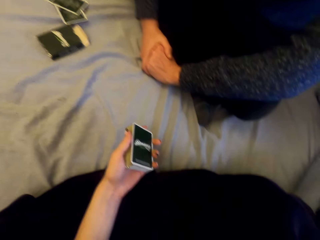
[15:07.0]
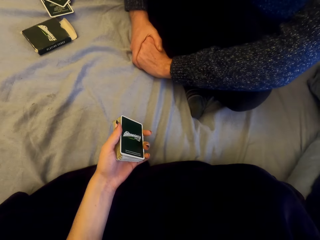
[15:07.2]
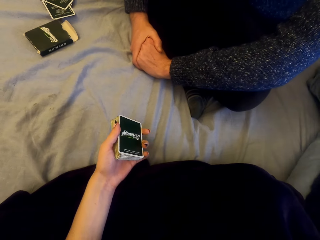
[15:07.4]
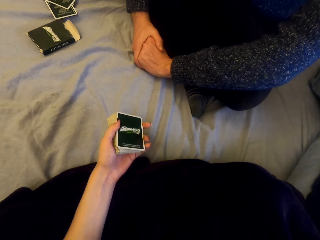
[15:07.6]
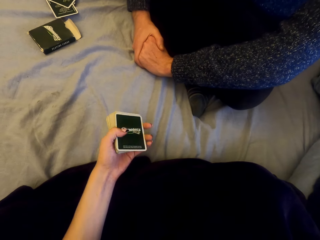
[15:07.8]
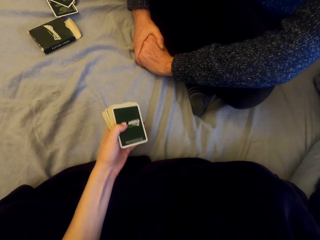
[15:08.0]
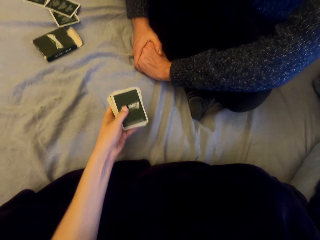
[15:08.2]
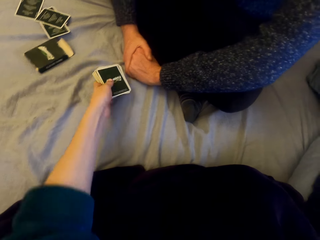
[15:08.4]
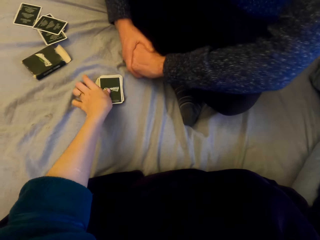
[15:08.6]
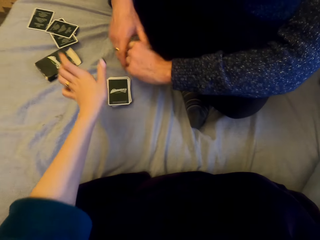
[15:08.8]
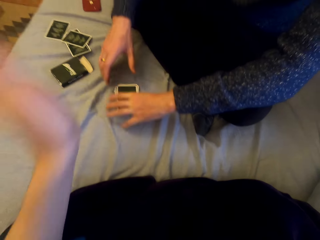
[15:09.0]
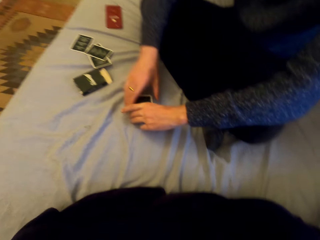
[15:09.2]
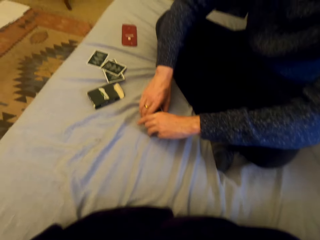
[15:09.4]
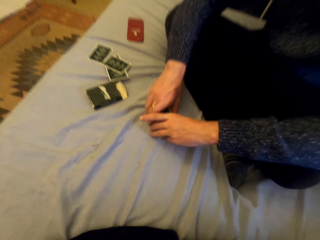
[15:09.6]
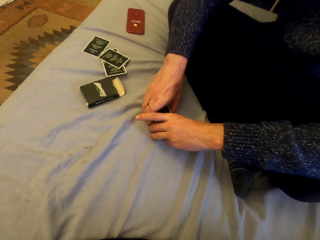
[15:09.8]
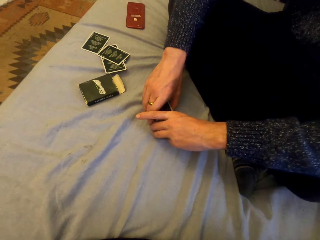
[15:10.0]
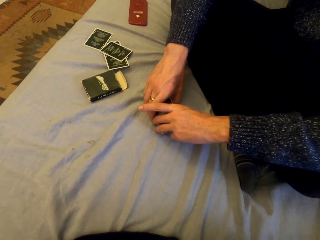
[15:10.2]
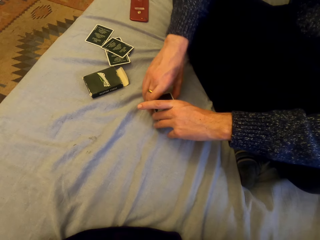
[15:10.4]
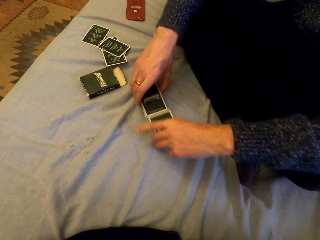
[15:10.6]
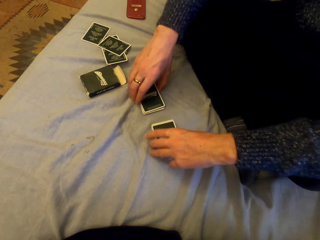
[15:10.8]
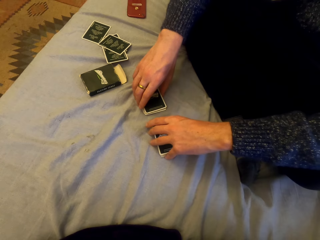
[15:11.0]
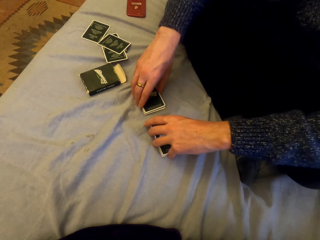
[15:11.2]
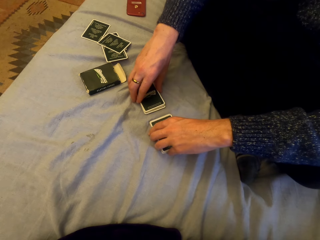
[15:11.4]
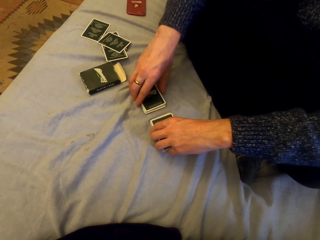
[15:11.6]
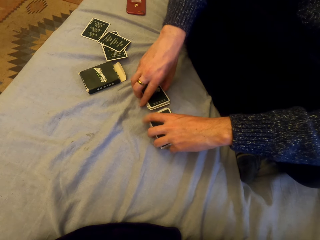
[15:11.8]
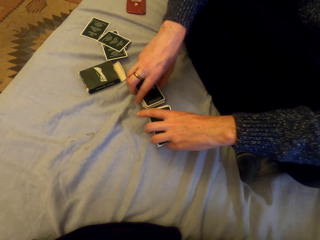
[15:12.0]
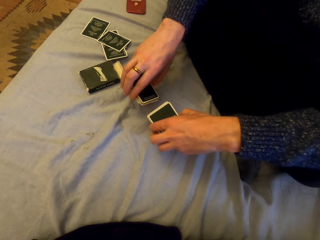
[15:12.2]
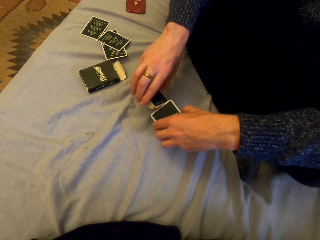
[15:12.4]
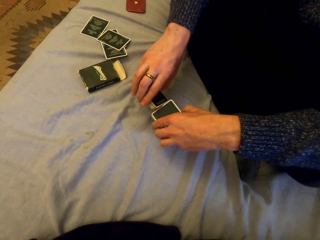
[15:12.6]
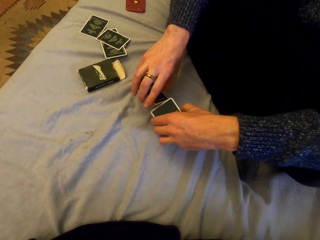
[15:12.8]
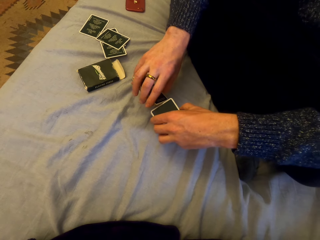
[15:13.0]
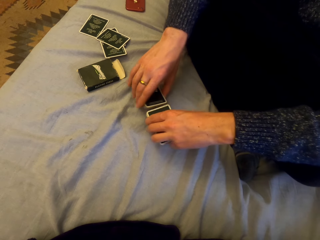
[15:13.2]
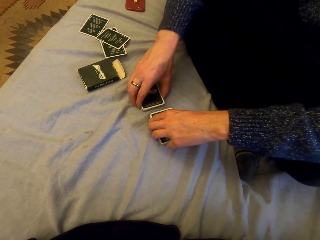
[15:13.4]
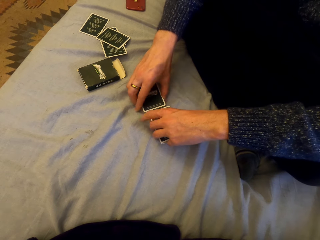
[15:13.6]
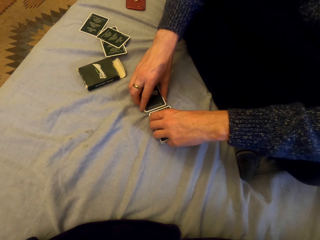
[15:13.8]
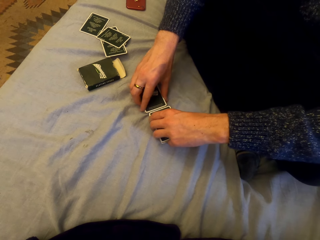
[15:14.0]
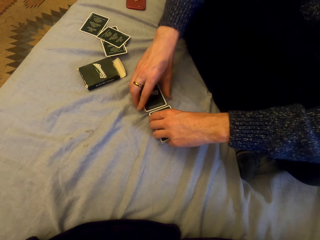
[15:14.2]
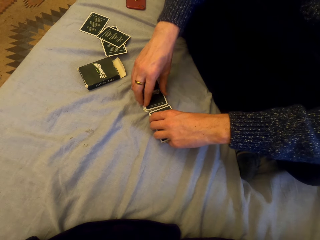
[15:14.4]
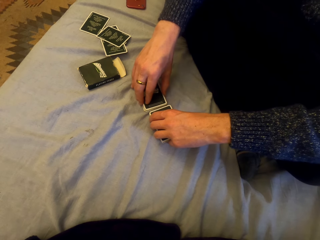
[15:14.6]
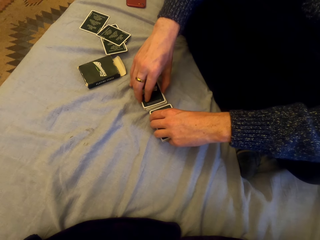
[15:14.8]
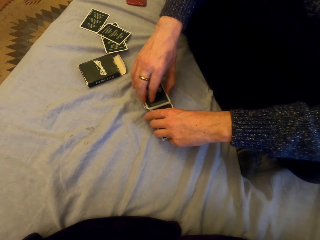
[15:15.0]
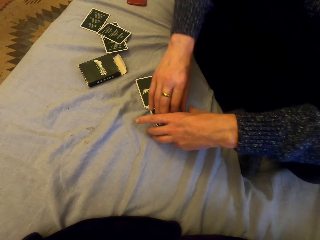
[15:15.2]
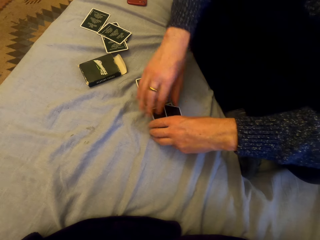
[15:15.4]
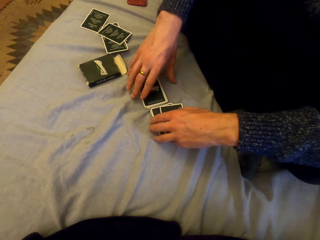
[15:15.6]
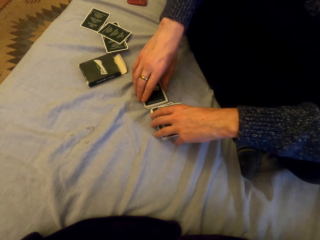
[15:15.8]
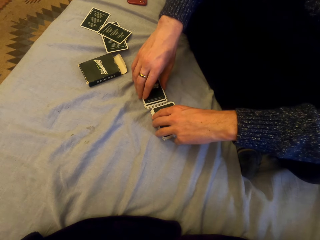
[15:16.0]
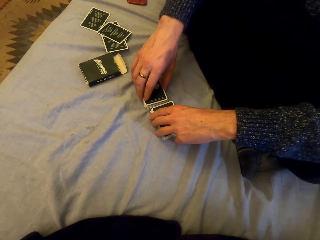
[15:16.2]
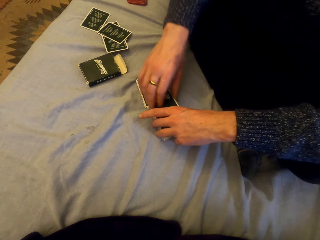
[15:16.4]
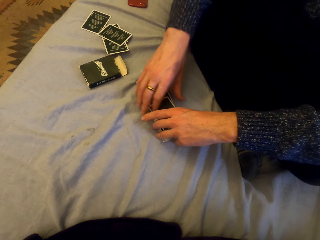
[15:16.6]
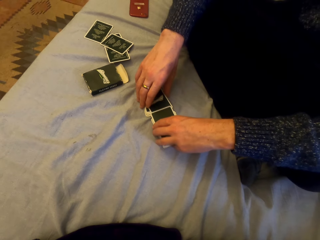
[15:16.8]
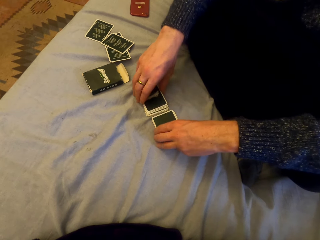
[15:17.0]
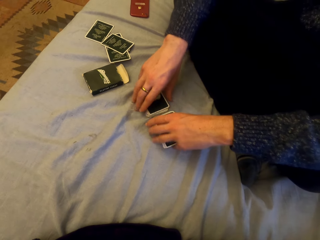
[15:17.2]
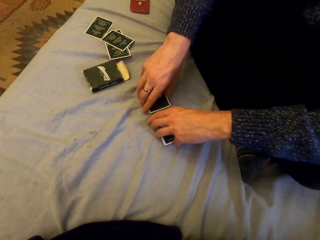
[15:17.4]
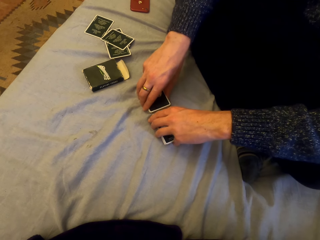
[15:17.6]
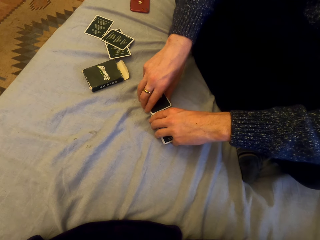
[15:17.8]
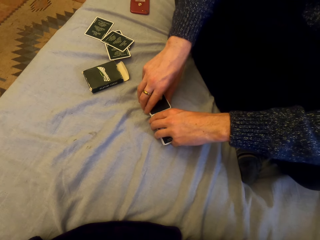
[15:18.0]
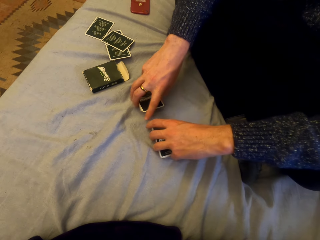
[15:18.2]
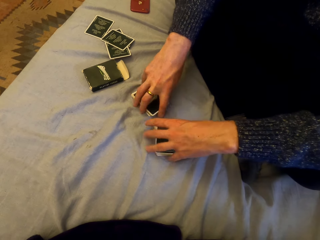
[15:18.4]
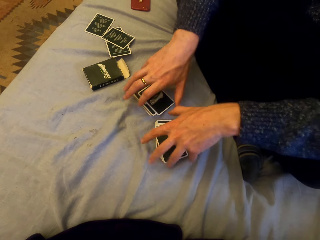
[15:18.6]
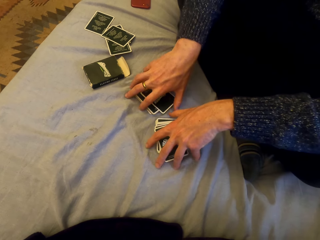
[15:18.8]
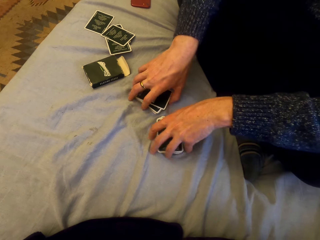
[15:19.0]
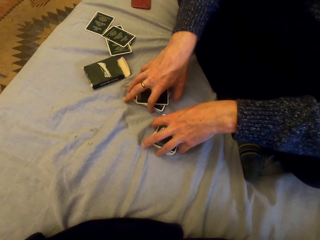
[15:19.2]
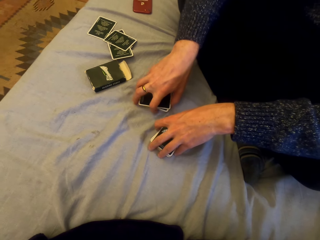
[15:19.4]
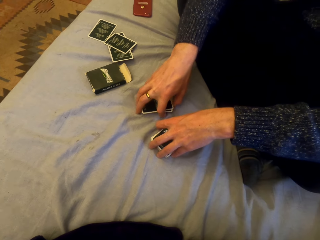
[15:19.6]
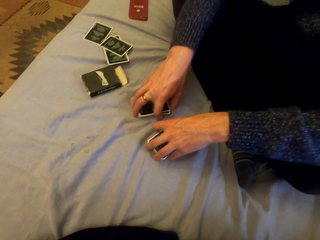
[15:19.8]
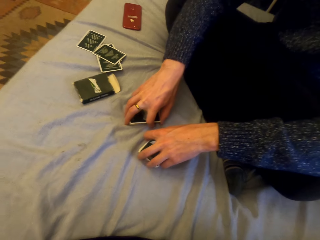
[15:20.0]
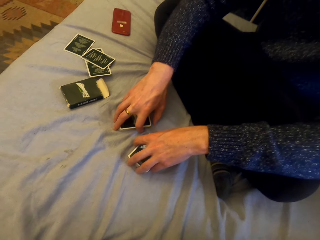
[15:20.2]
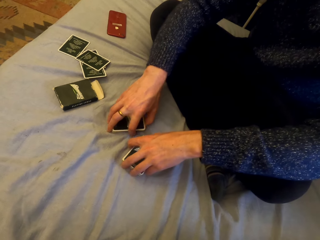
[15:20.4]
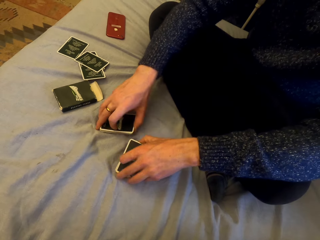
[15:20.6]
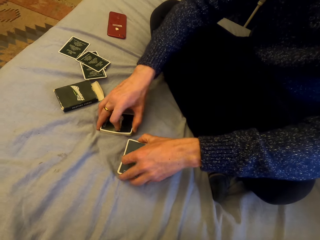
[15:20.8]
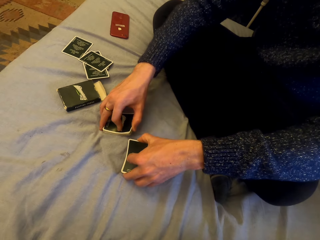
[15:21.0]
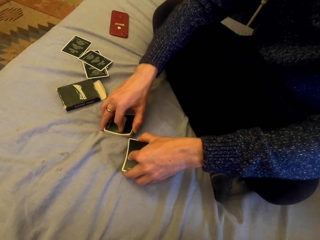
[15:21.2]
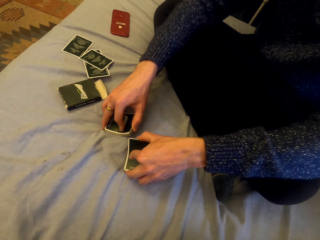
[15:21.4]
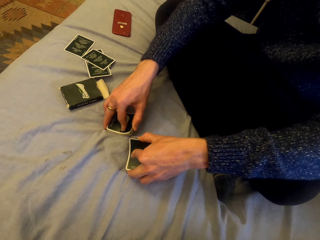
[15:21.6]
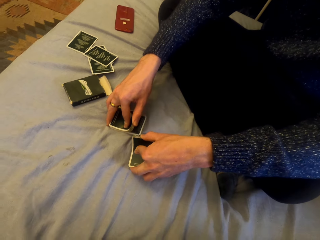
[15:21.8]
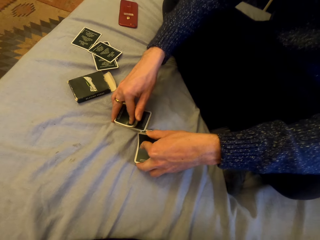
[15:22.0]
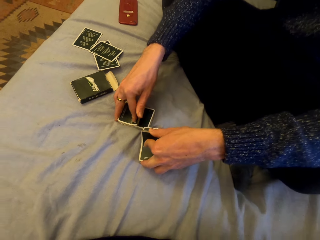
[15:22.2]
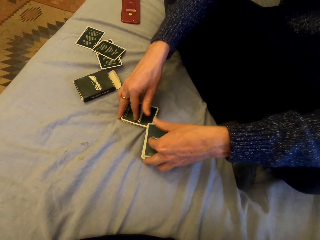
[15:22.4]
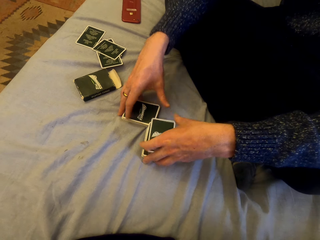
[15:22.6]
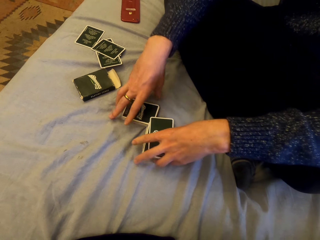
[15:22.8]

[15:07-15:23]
The camera wearer puts the cards down. A man picks the cards and shuffles the cards. The man shuffles the cards. The camera wearer talks with the man.

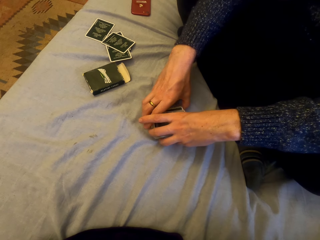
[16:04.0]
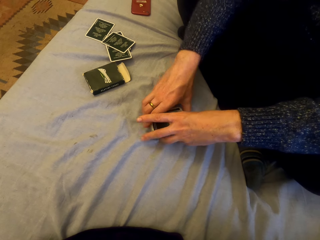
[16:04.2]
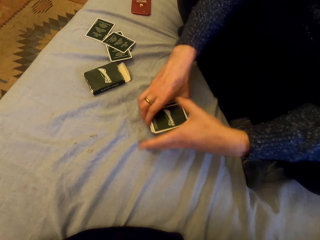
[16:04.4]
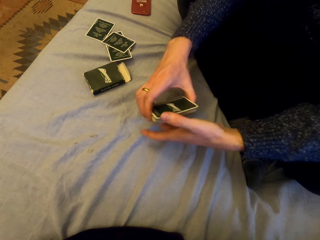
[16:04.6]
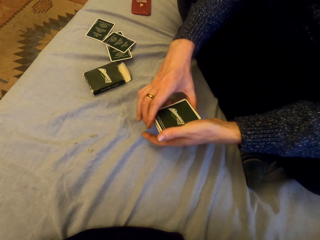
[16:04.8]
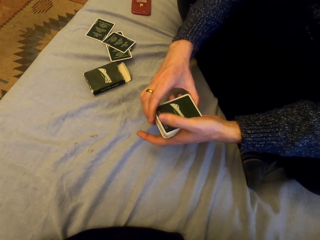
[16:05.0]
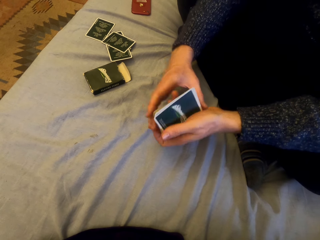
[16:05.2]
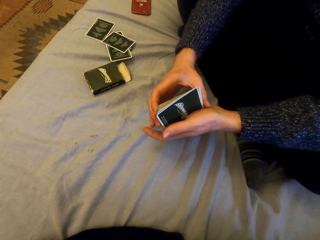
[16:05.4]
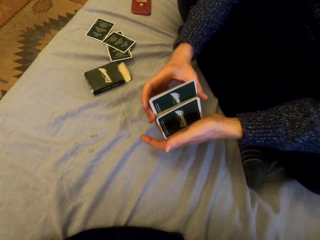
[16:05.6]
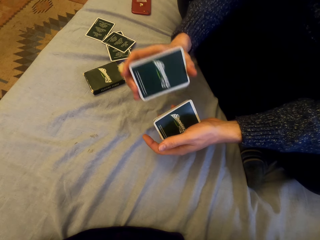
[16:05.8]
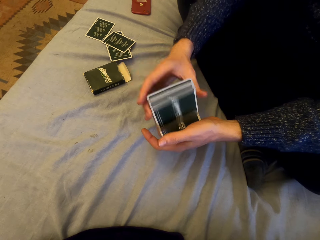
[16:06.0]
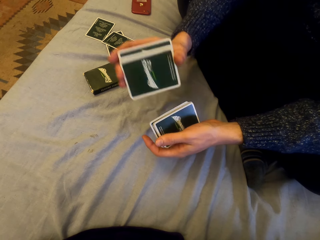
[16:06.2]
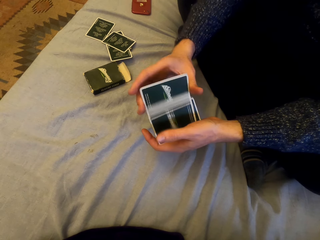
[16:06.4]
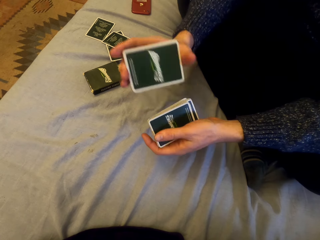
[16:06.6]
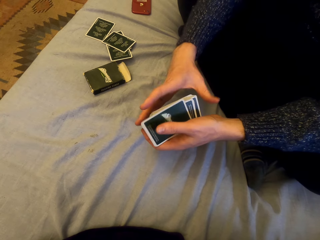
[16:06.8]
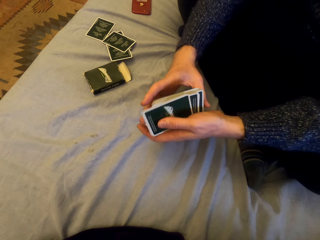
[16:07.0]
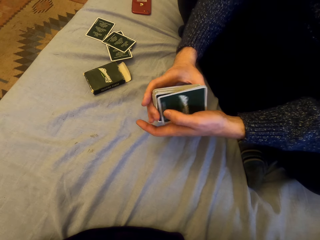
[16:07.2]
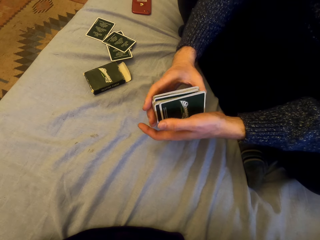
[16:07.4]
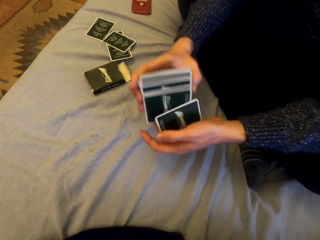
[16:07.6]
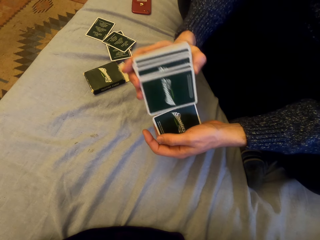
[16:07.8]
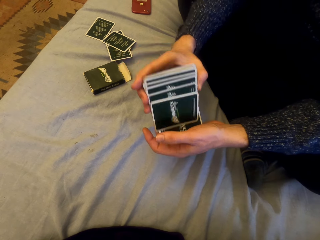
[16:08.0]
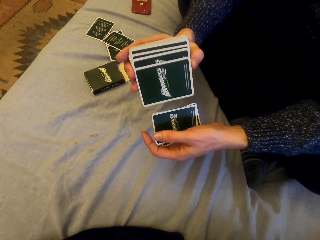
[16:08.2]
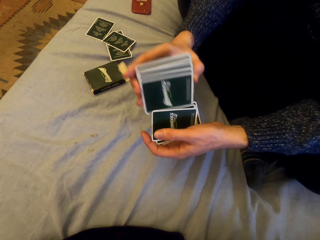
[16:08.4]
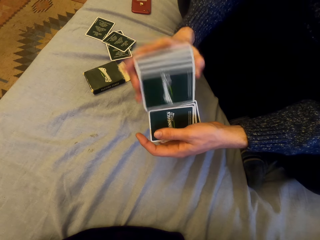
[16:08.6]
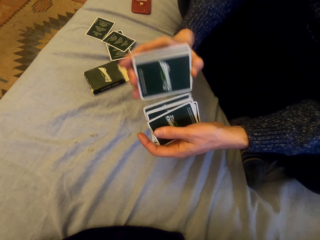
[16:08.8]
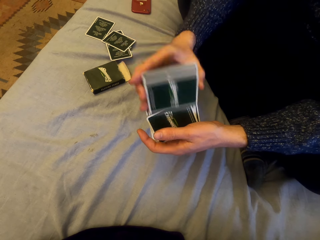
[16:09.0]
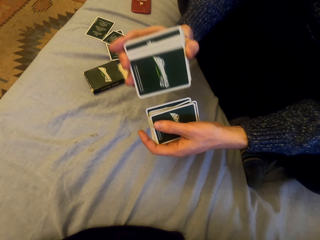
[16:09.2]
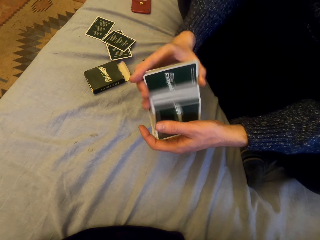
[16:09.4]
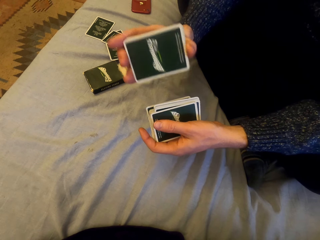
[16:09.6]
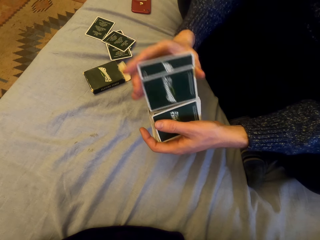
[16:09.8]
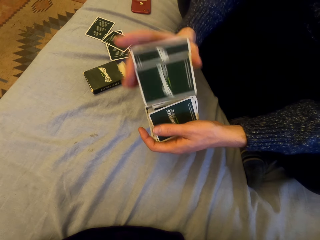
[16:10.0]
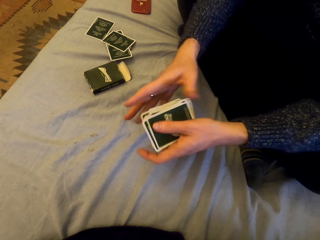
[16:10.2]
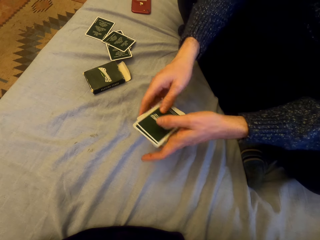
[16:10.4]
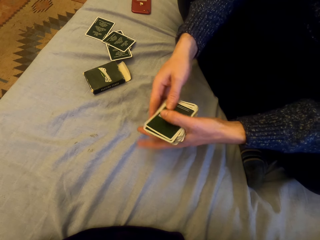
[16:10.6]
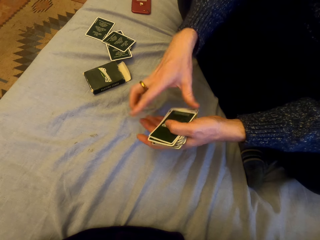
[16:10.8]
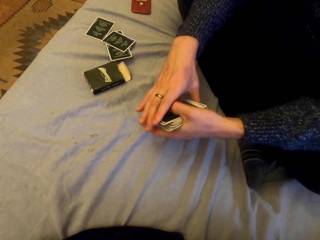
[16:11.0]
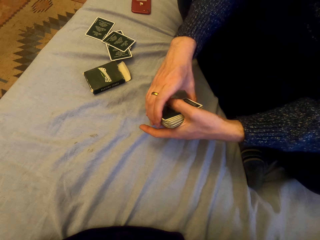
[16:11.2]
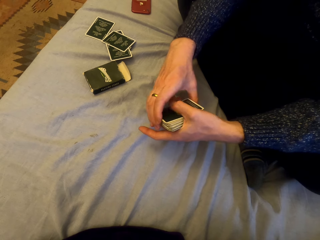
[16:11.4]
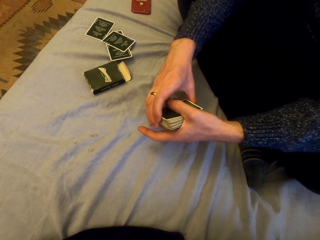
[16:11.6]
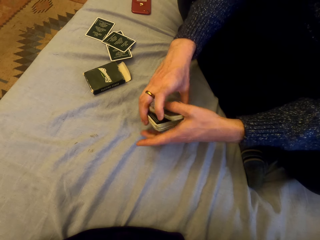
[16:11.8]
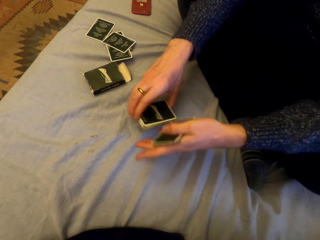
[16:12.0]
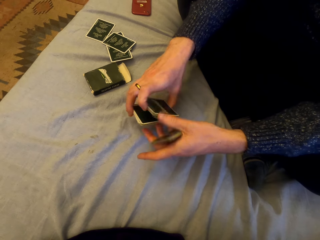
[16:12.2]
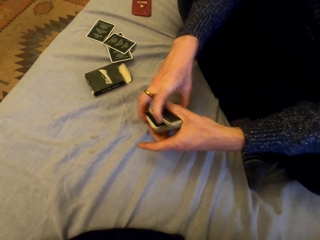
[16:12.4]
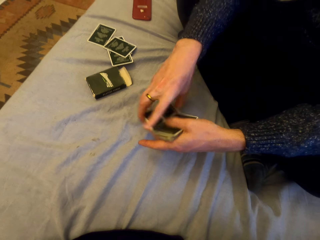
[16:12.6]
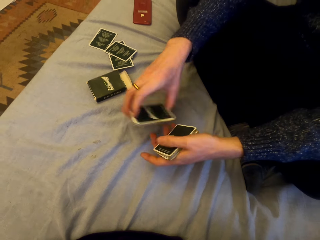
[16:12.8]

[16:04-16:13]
Someone else shuffles the cards.
